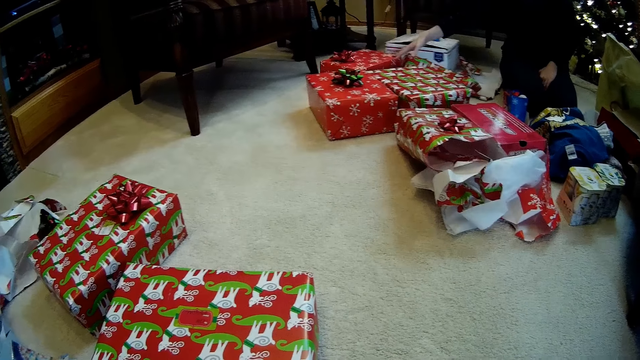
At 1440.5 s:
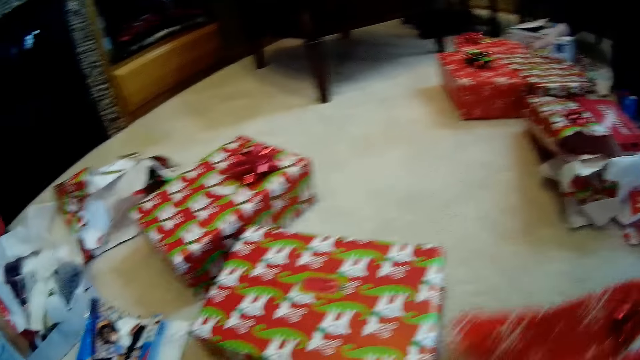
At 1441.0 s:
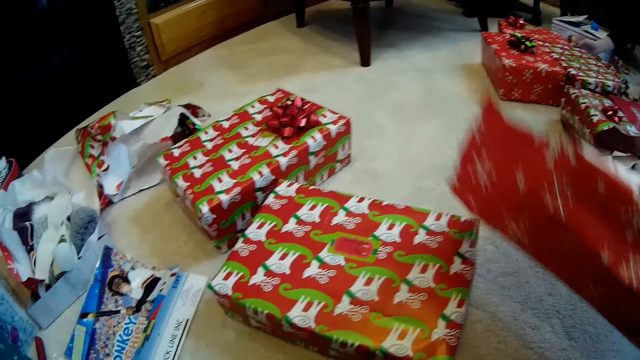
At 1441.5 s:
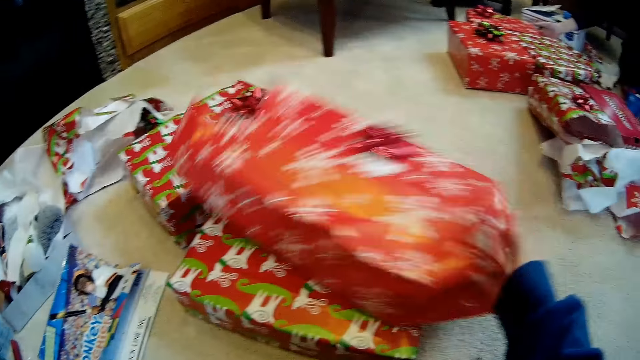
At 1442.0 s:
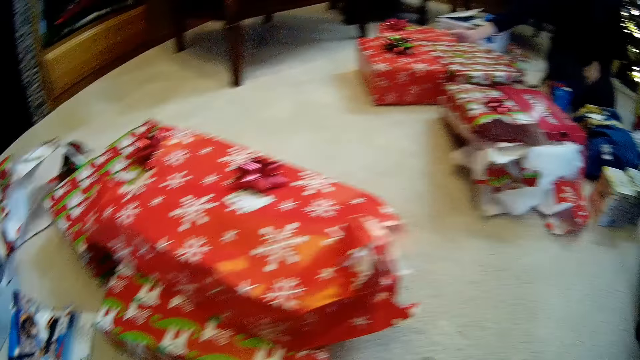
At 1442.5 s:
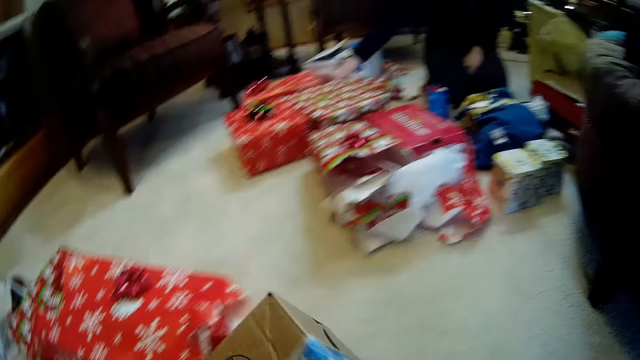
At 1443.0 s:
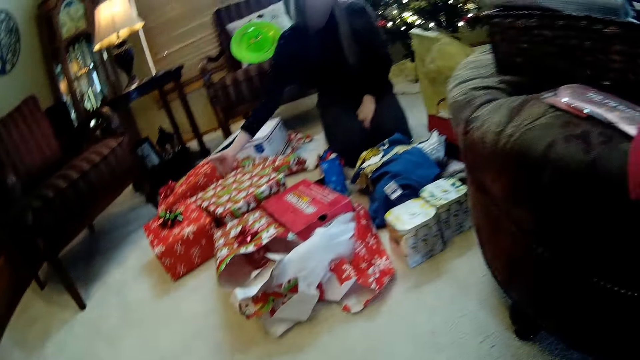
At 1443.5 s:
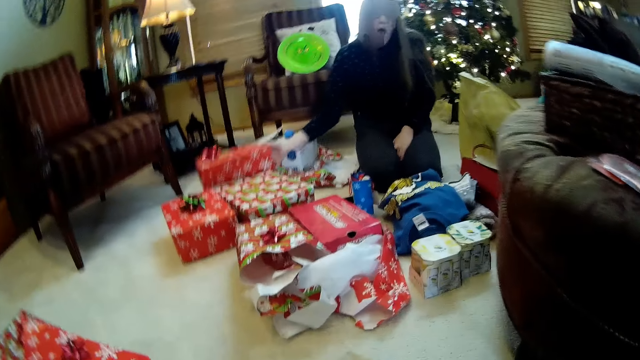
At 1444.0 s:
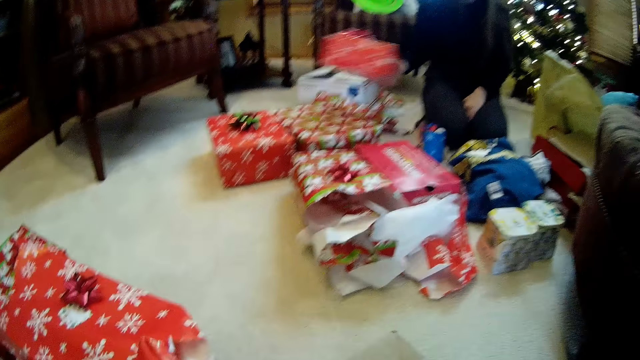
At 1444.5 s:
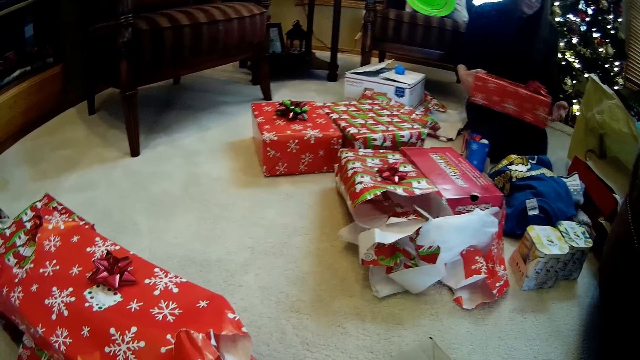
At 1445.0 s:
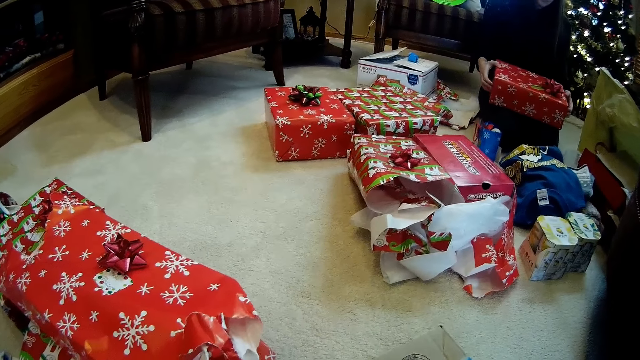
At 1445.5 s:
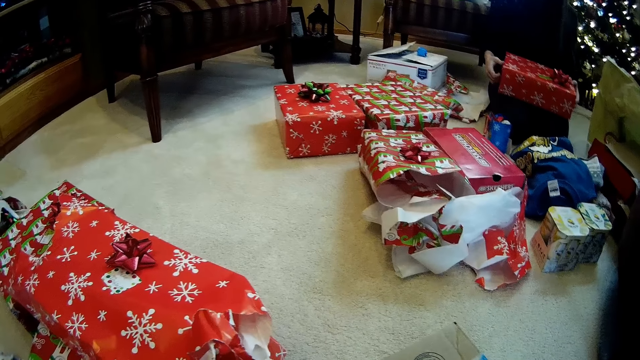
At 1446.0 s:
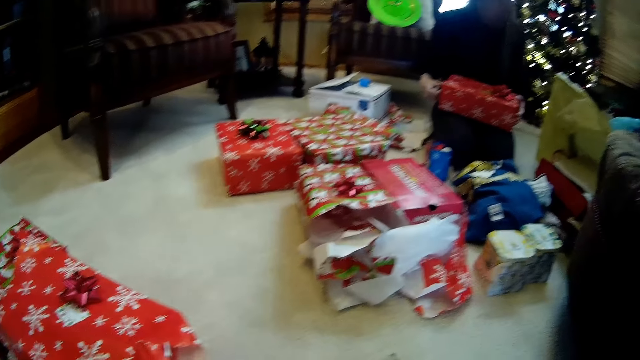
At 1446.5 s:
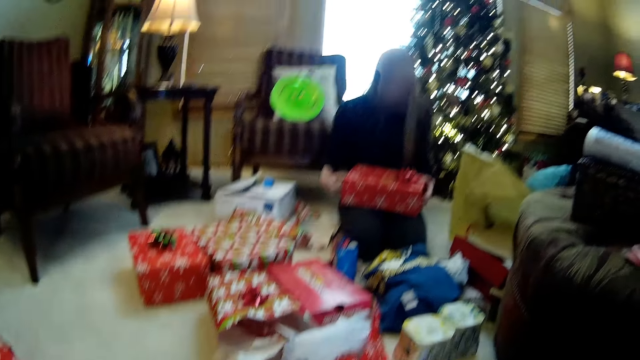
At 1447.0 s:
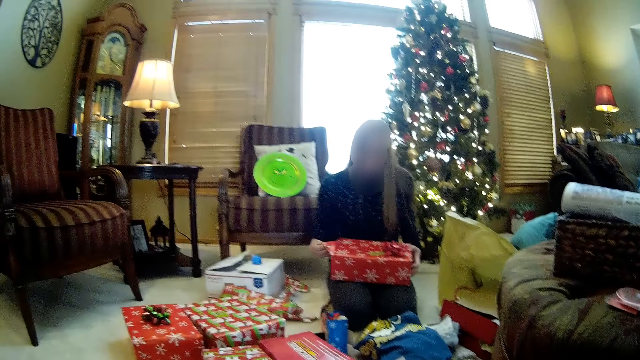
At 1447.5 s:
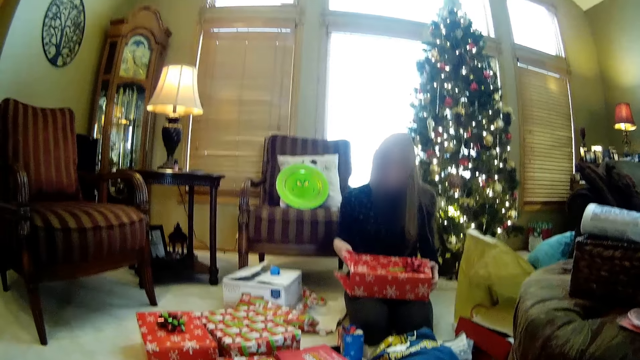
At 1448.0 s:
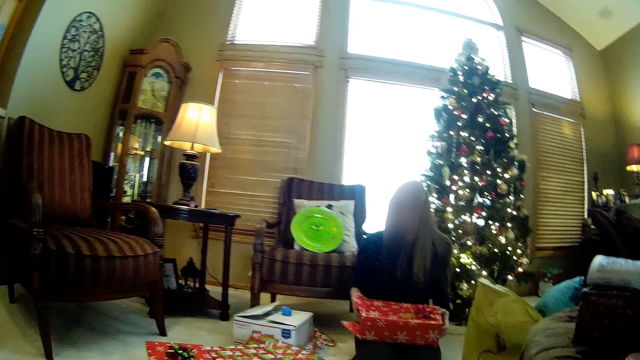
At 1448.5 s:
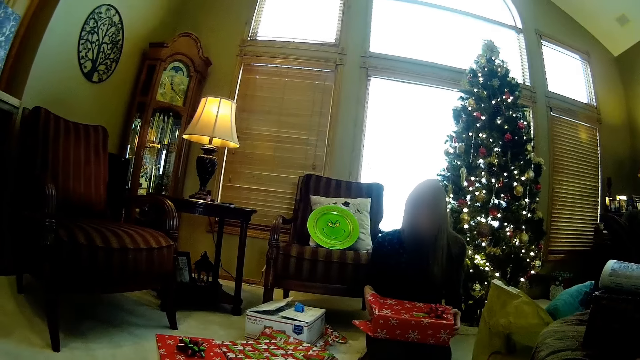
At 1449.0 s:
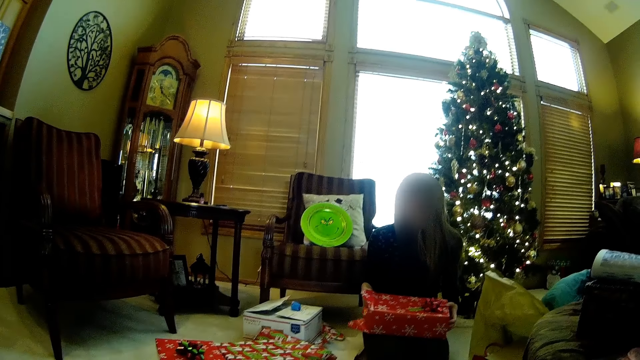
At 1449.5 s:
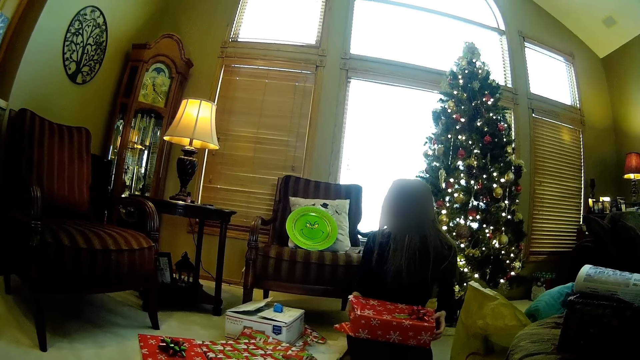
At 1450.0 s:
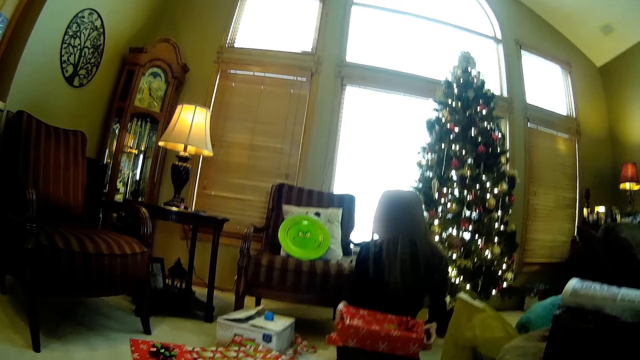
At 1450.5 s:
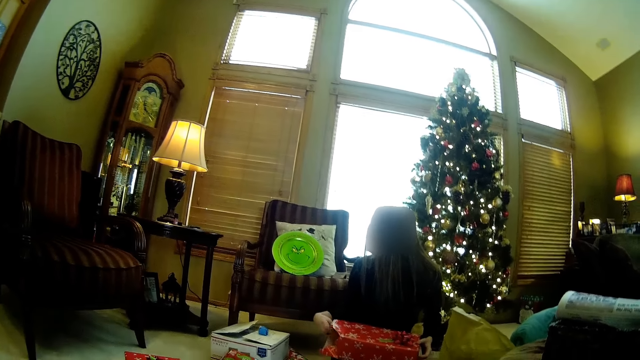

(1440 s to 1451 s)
The camera wearer holds a parcel with his right hand. He drops the box on the parcel with his right hand. He moves the gift box on the floor. The lady picks up the parcel from the floor with her right hand. The lady opens the parcel.

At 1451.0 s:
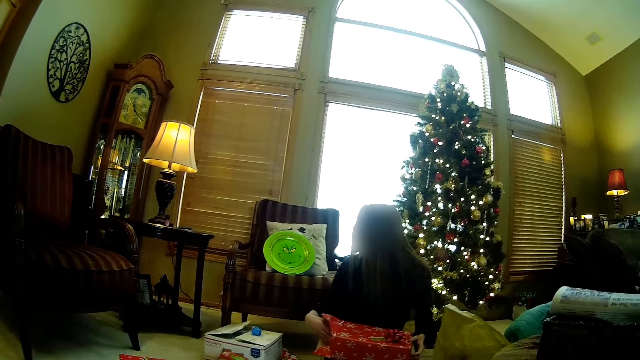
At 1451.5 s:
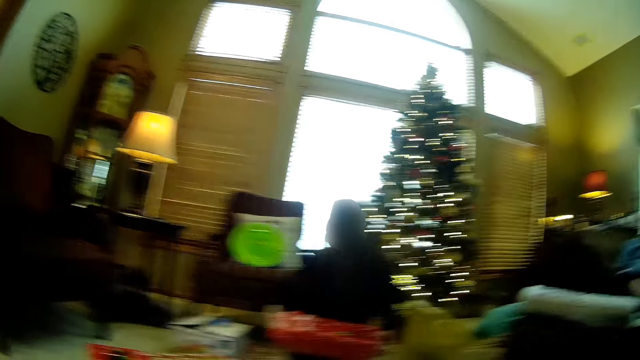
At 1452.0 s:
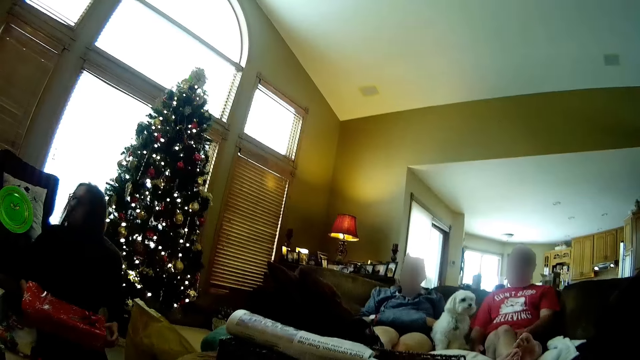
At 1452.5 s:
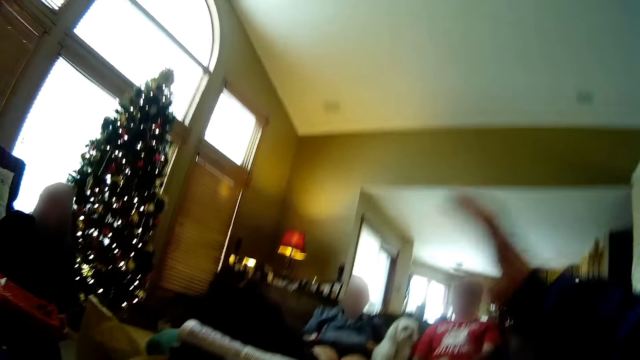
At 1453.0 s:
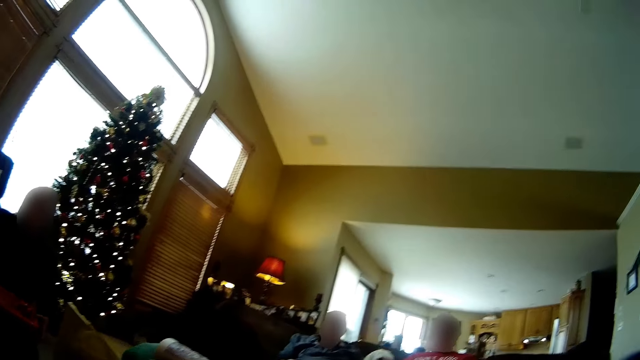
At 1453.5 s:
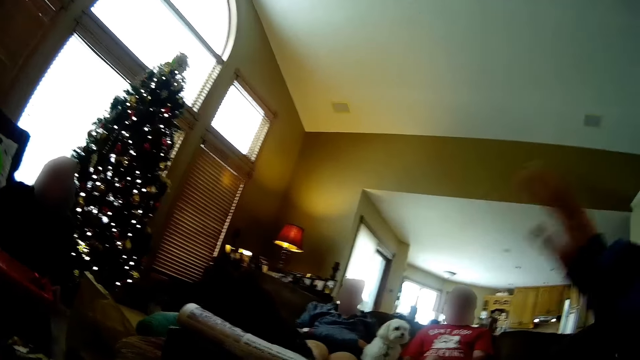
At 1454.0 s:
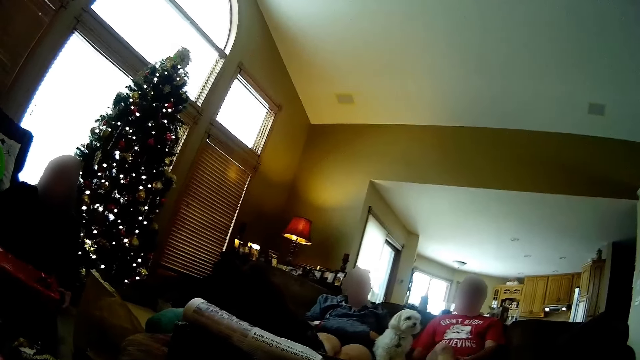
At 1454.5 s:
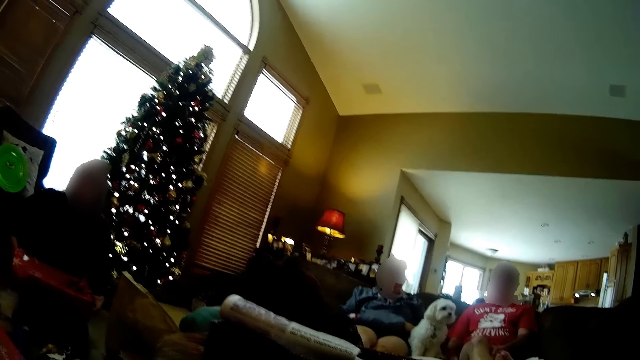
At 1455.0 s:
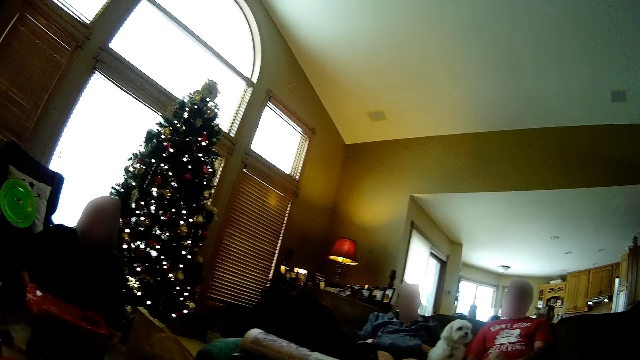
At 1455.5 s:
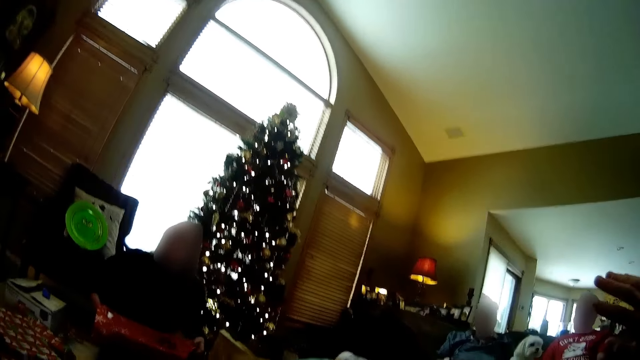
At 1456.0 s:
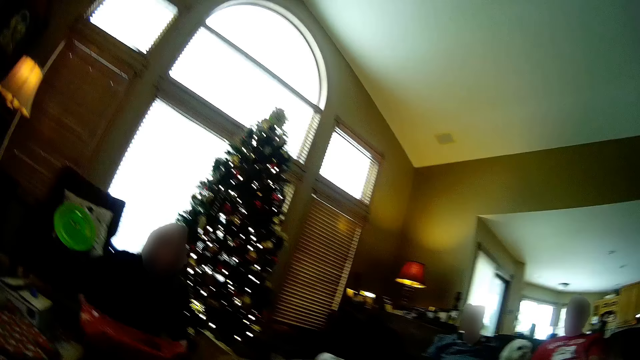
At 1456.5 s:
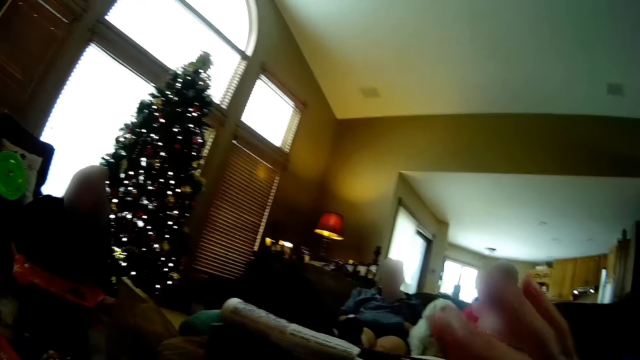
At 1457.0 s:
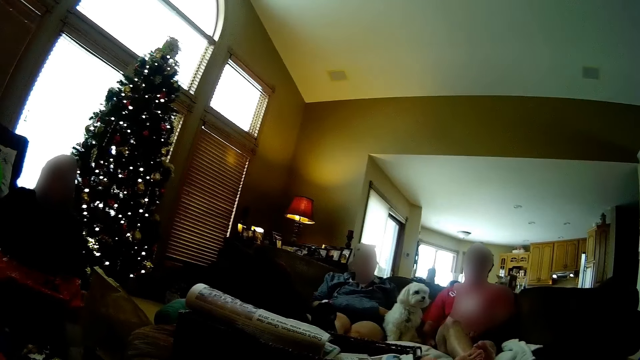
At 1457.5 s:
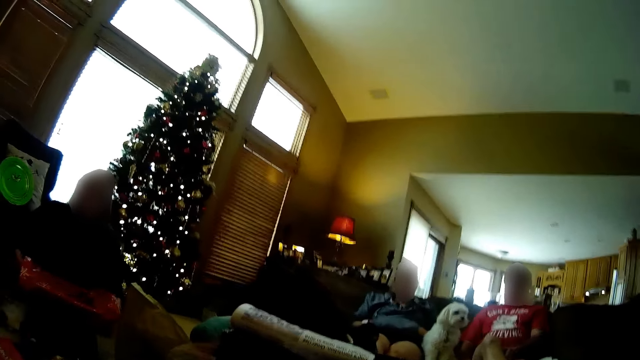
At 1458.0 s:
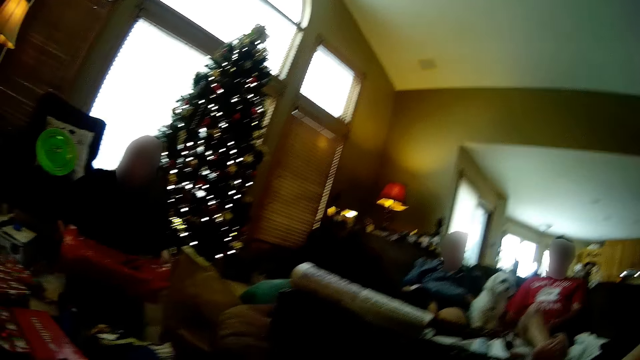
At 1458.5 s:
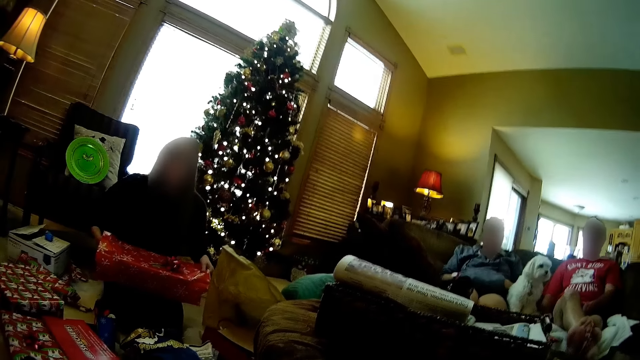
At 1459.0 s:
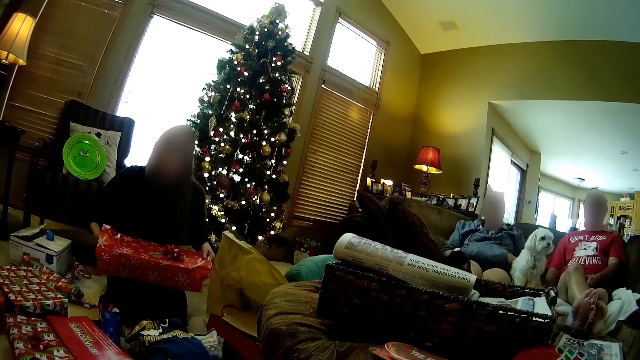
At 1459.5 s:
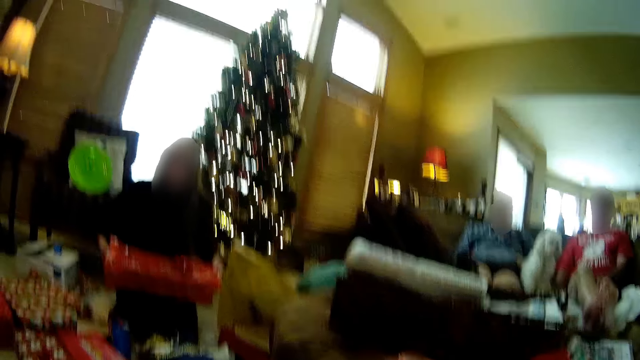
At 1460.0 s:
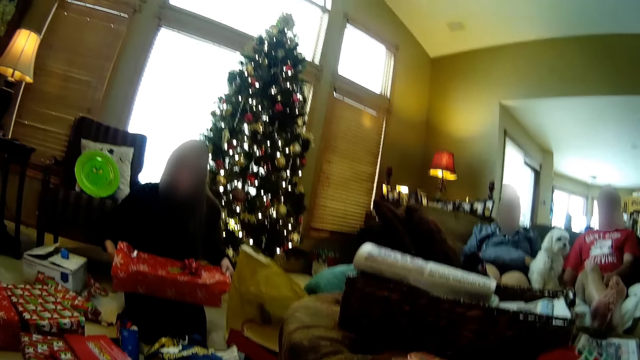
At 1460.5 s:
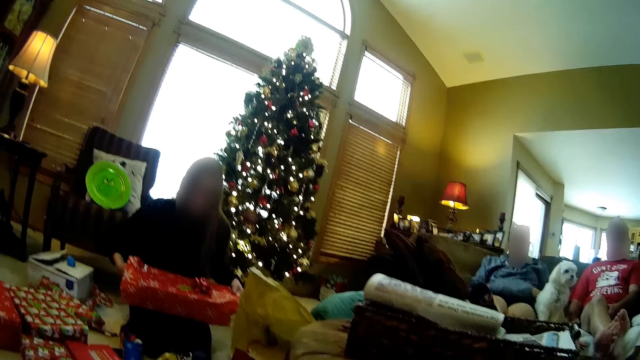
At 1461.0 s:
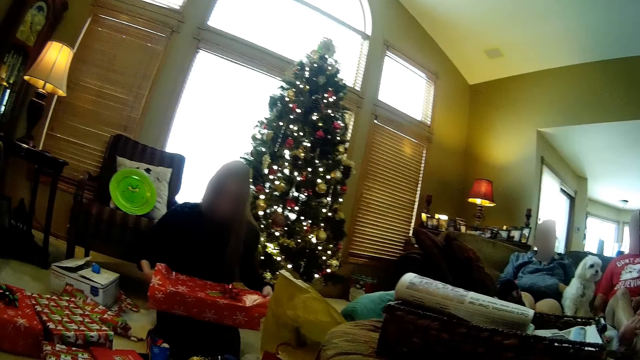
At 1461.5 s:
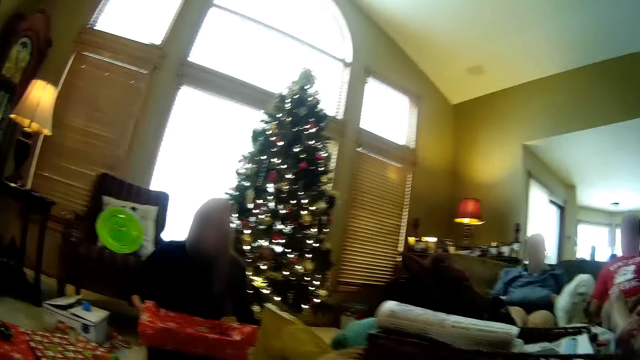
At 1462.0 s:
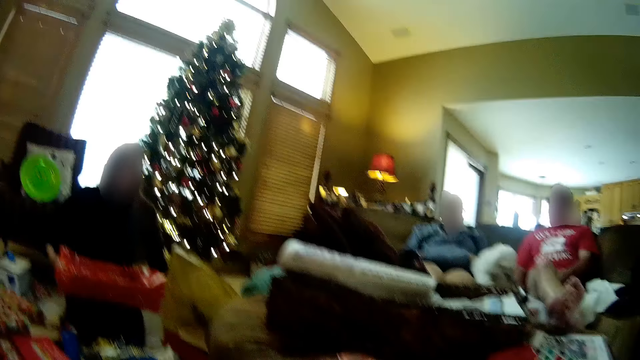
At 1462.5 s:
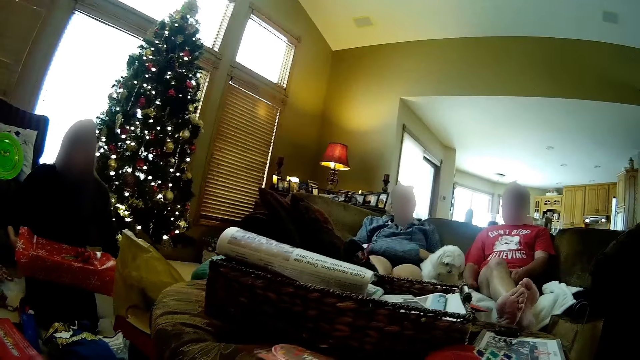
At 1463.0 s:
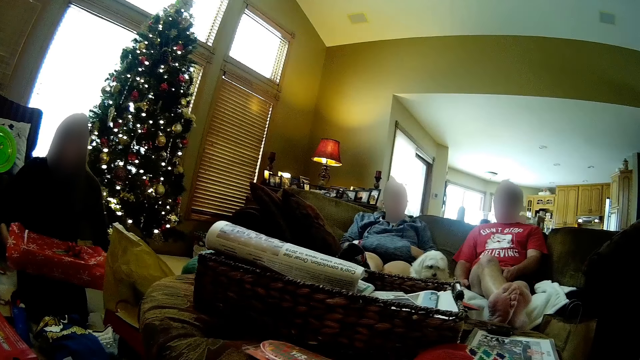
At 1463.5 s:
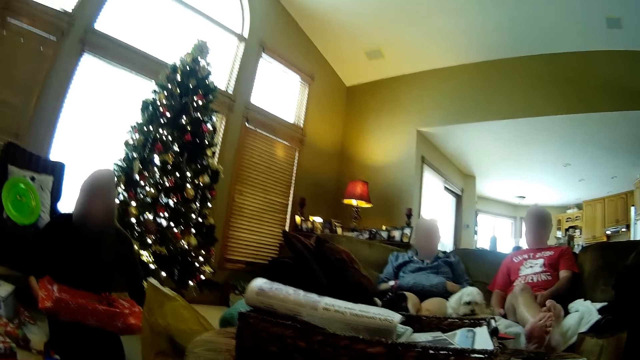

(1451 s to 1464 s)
The camera wearer waves his right hand. He raises his right hand. He moves his hands.
